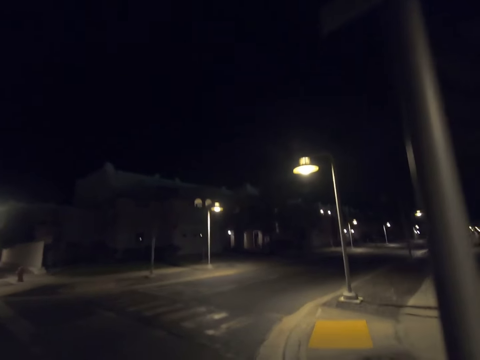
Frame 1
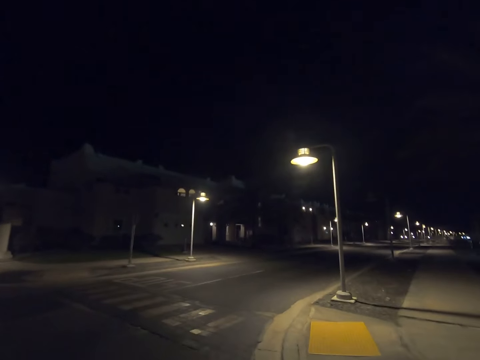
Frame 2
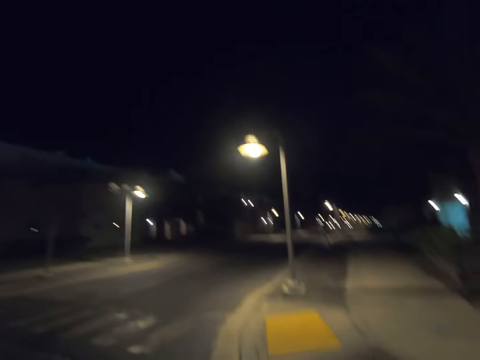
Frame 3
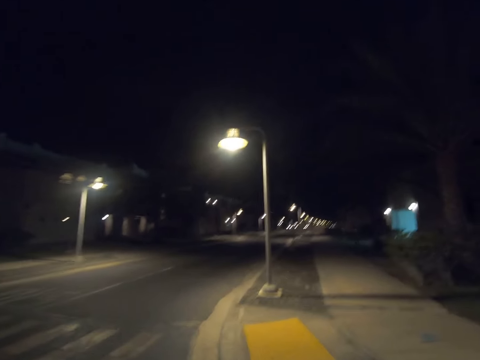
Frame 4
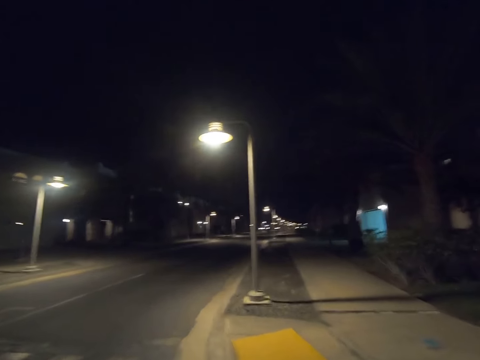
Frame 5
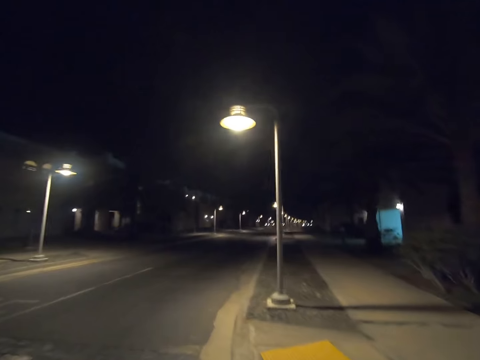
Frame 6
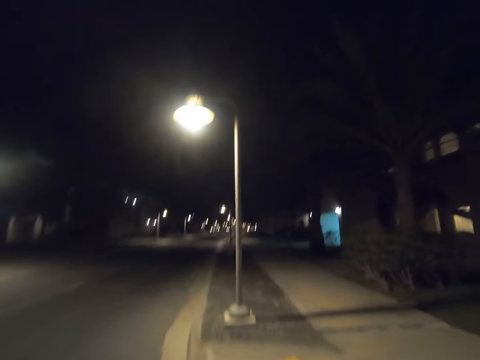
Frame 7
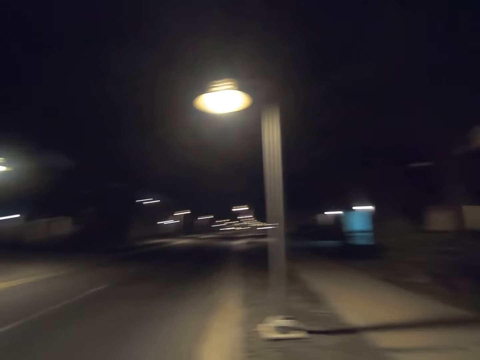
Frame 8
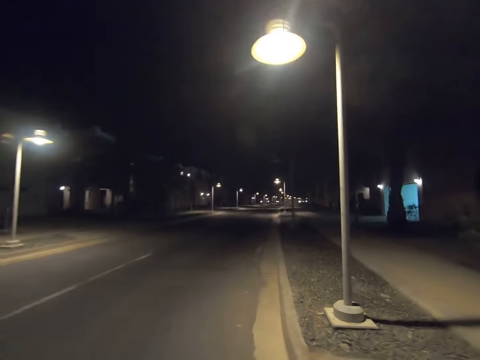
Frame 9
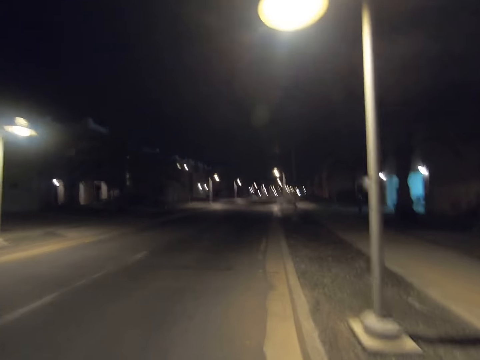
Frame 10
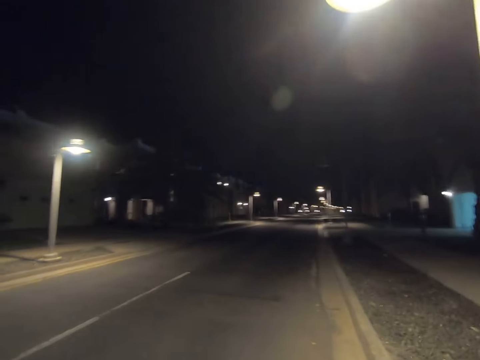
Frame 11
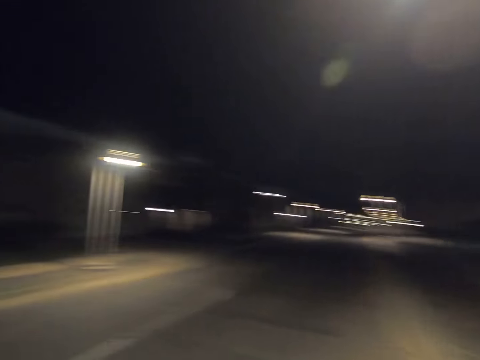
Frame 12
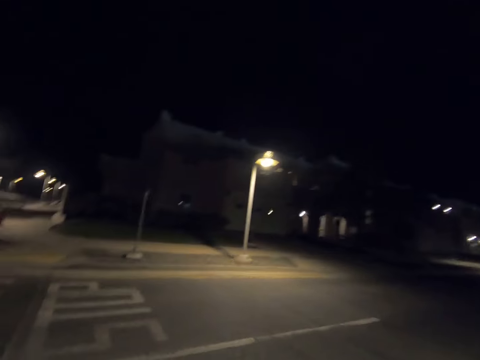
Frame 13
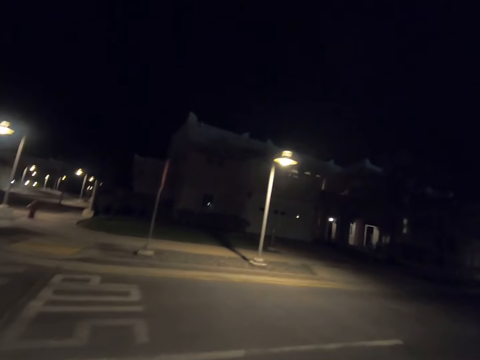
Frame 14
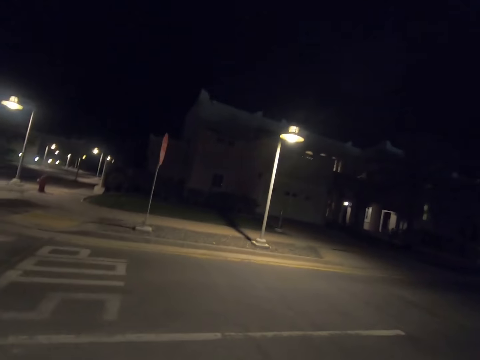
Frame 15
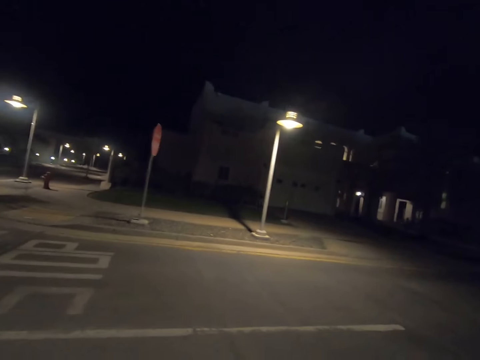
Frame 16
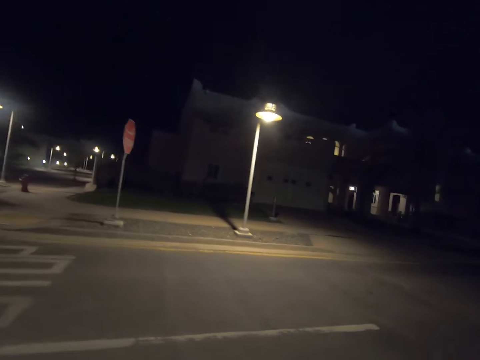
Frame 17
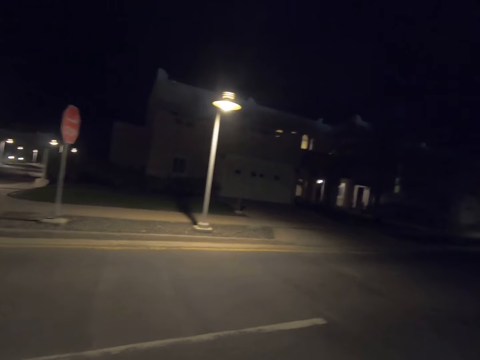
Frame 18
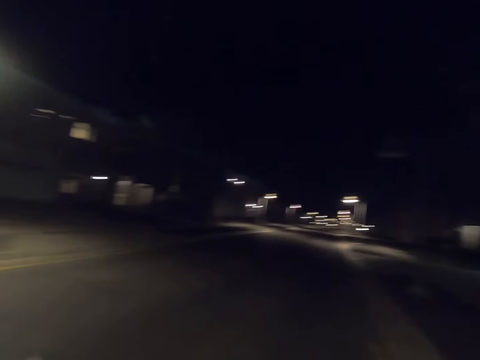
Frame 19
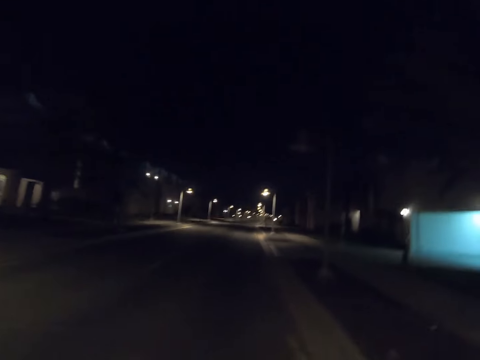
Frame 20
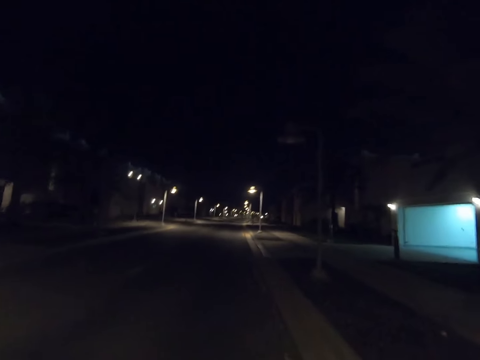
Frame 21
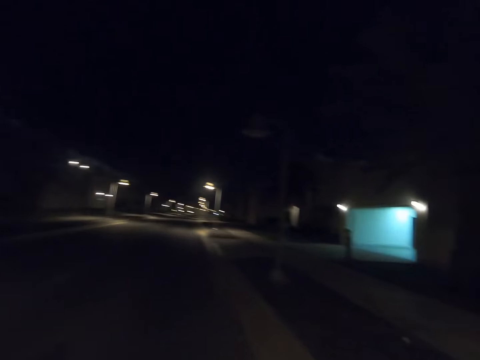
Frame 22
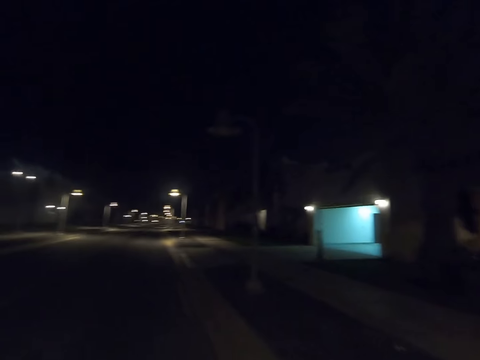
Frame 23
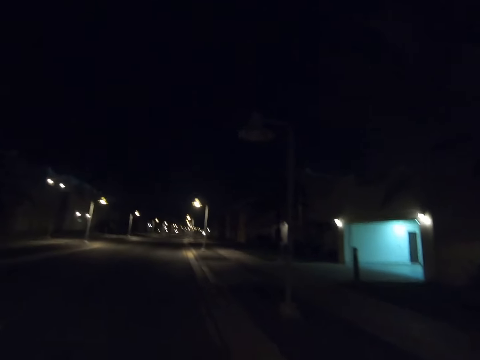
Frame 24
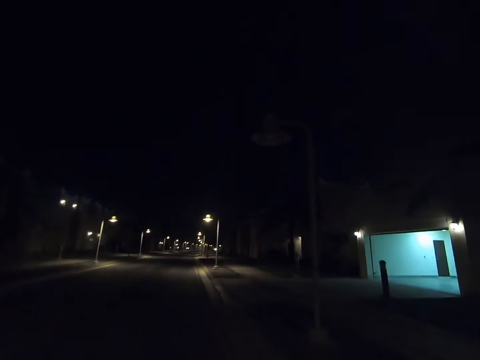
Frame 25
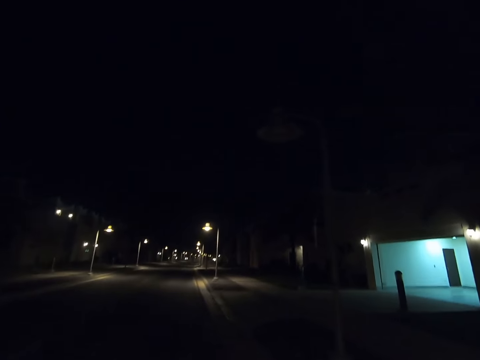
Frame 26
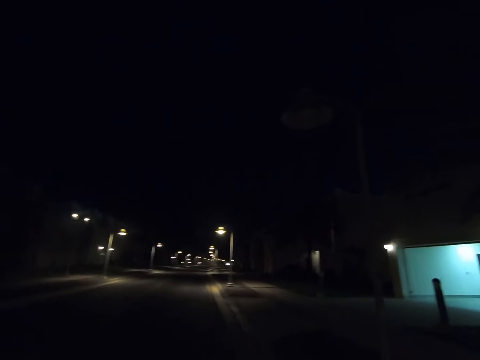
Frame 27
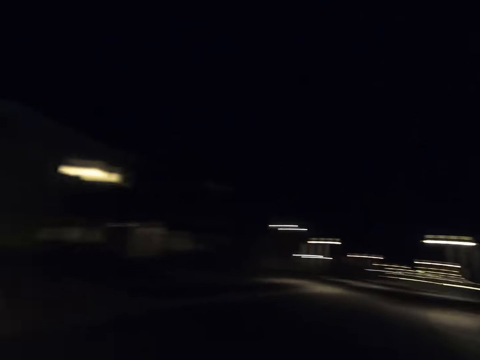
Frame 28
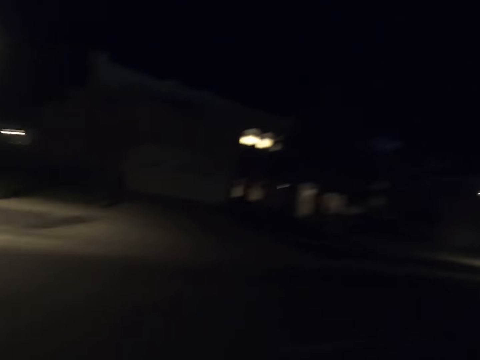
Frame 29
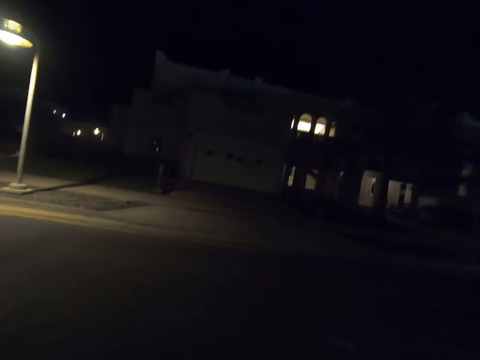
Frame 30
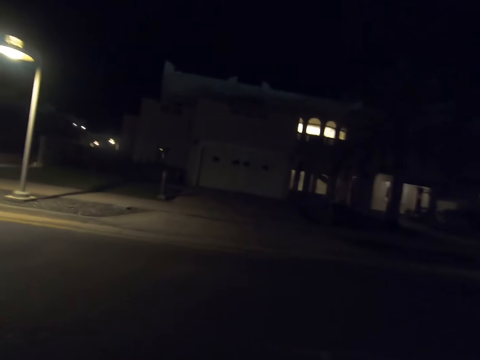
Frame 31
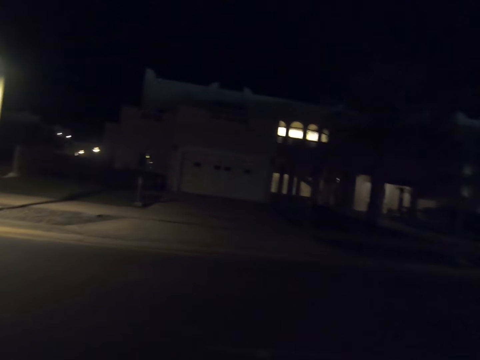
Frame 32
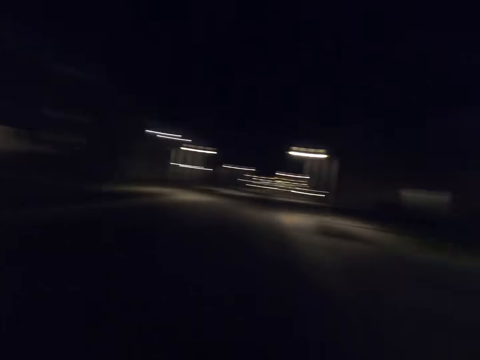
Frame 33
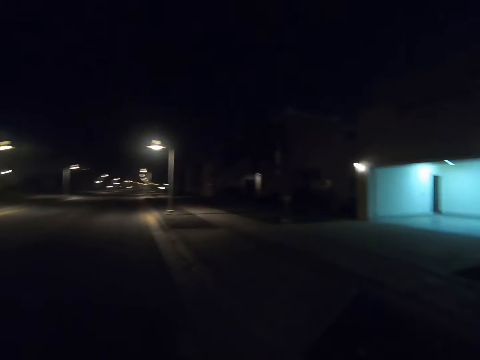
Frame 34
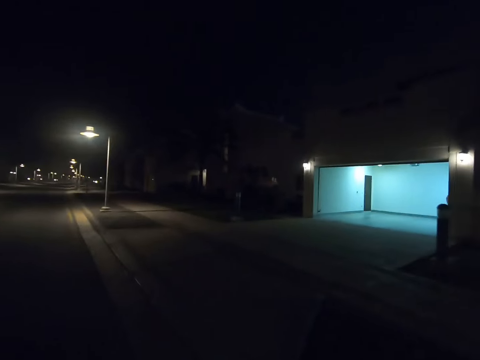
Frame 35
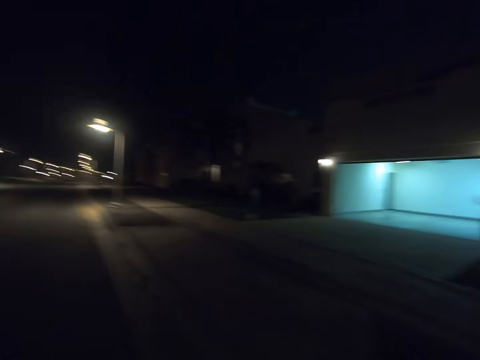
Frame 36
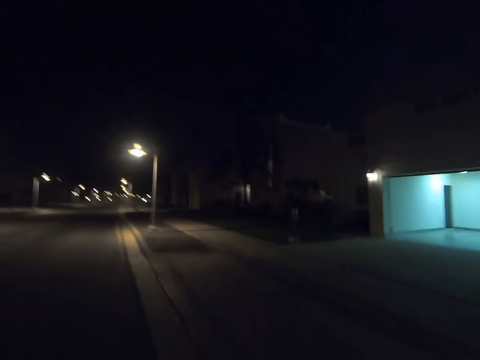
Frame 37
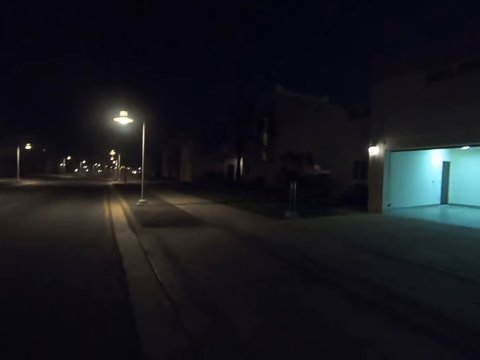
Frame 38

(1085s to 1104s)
The camera wearer walks right. They walk forward. They look left. They look forward. They look right. They look forward. They look left. They look forward.

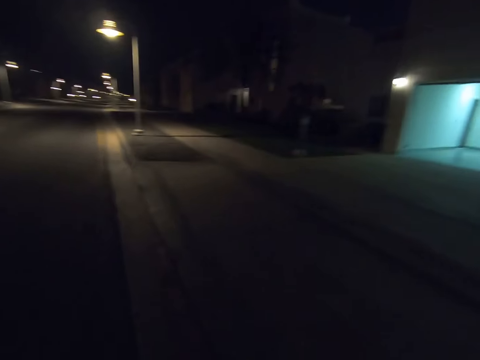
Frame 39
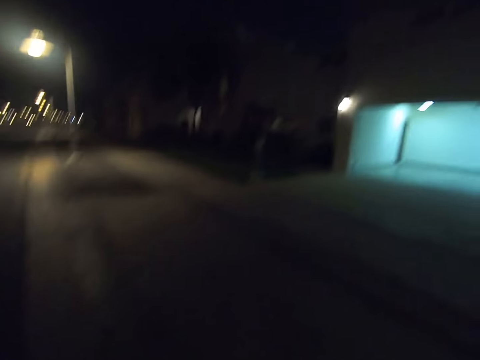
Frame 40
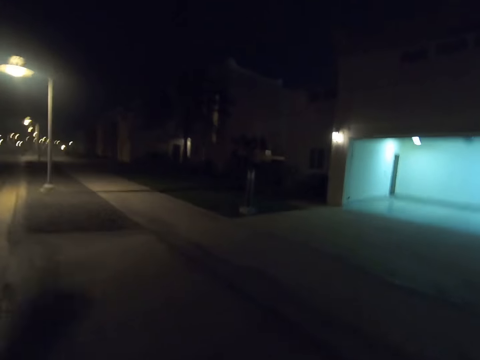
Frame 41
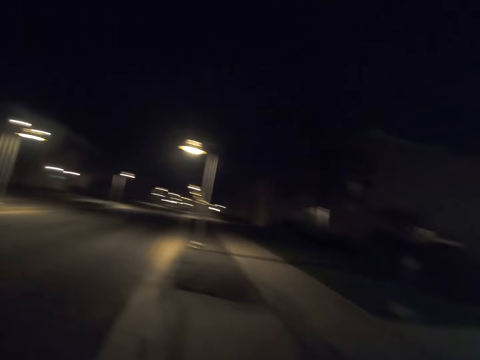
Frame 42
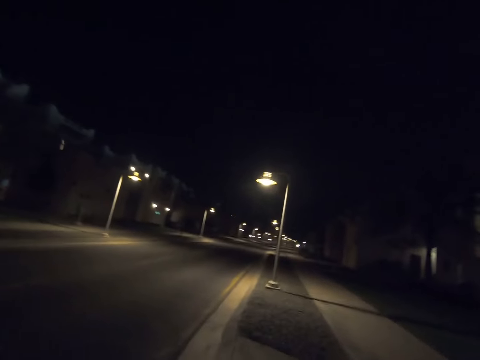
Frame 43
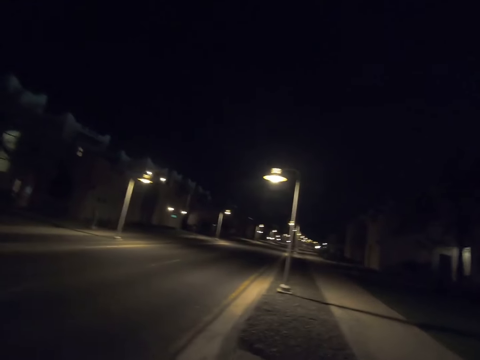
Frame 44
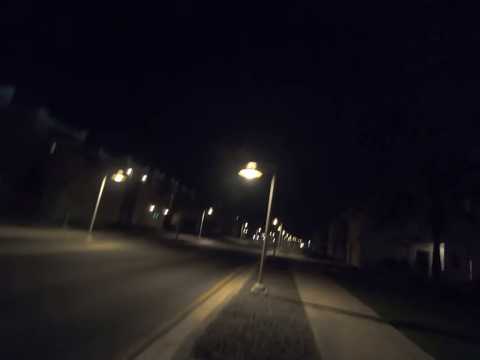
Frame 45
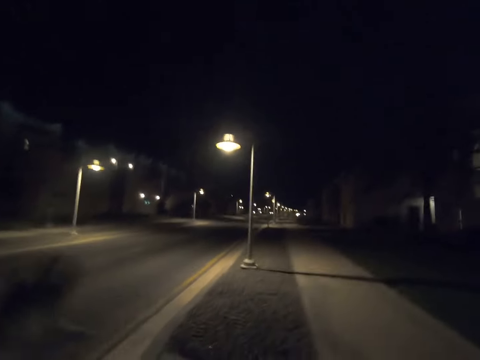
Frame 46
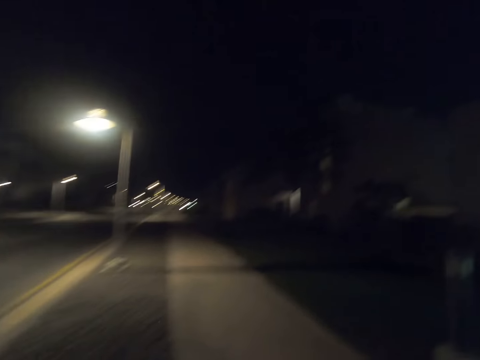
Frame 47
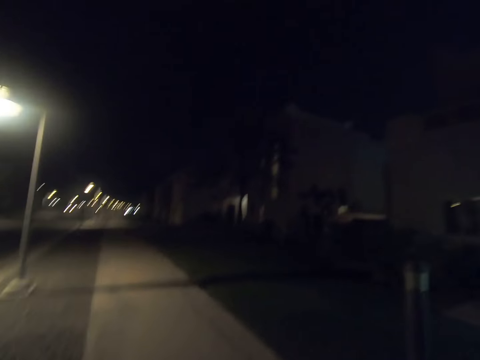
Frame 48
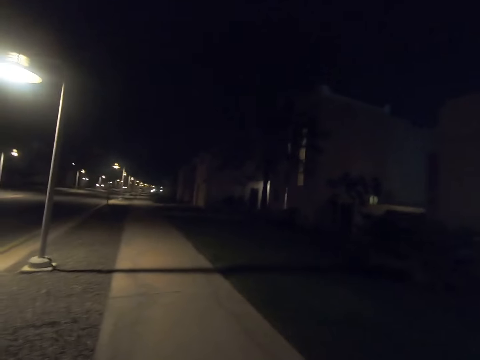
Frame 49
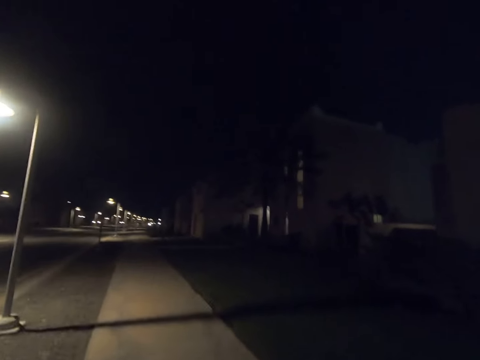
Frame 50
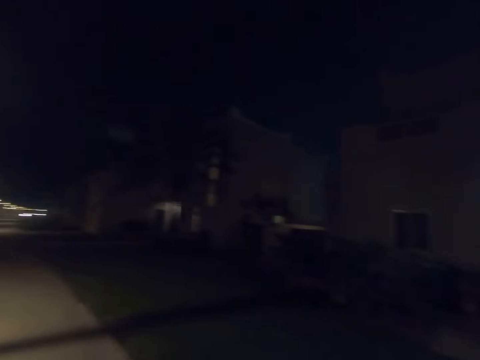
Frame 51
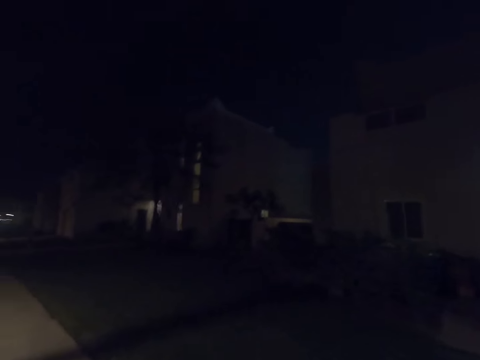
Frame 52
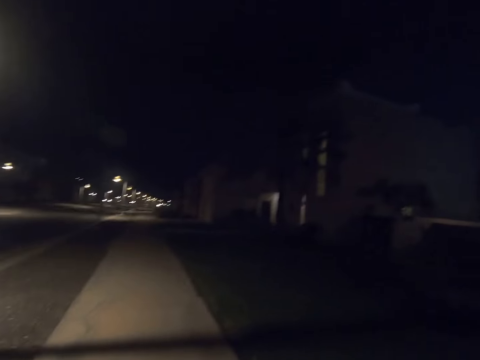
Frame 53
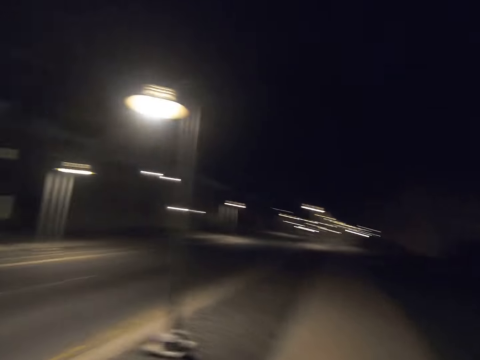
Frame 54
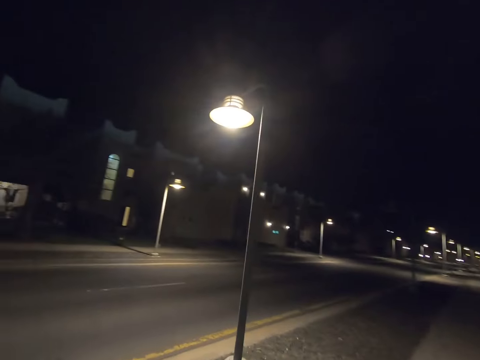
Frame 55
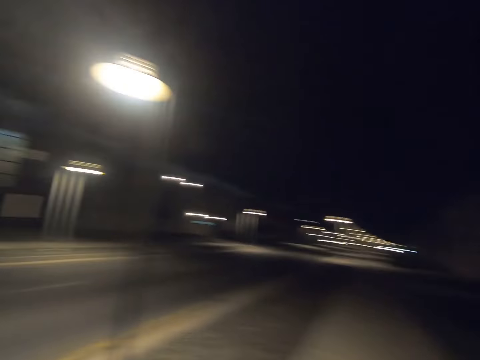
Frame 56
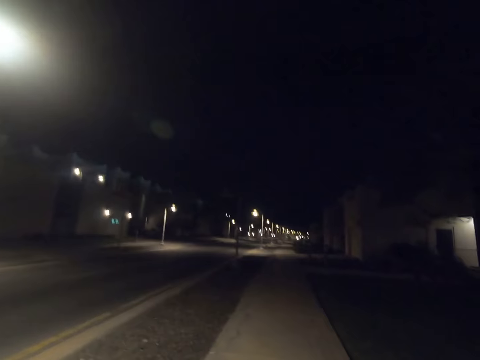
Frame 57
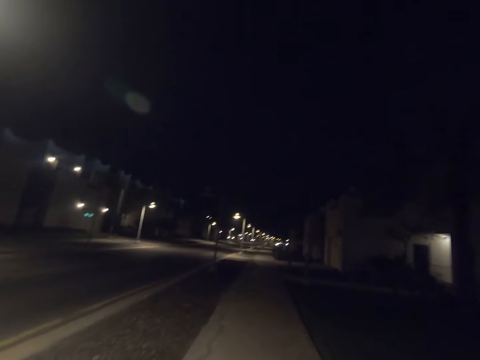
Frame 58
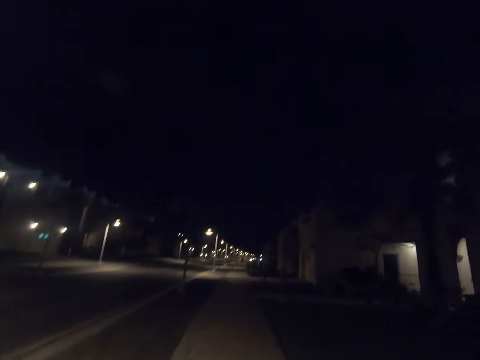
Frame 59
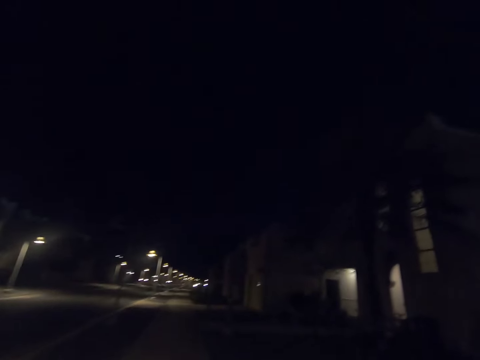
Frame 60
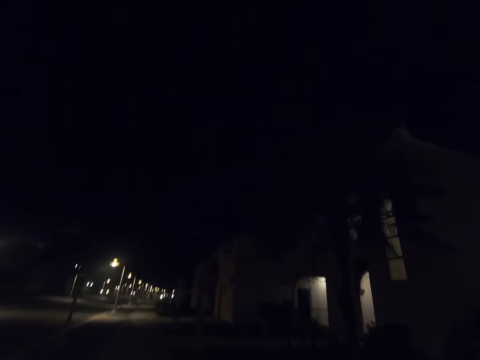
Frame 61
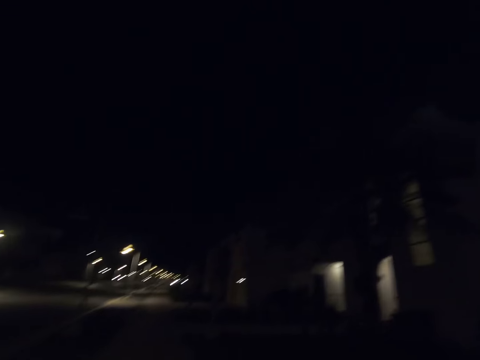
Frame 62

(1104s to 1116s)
The camera wearer walks on the pavement. They look right. They look left. They look forward.
